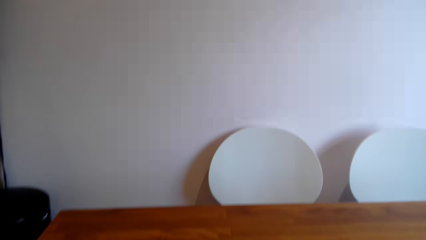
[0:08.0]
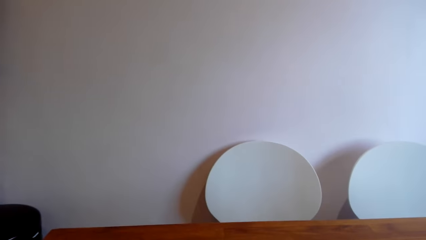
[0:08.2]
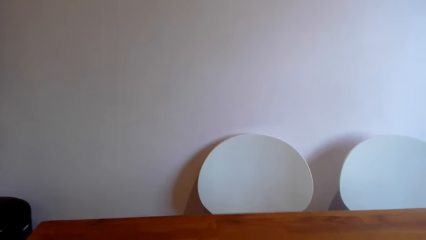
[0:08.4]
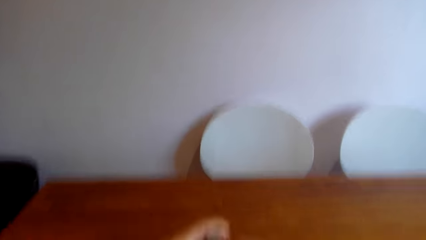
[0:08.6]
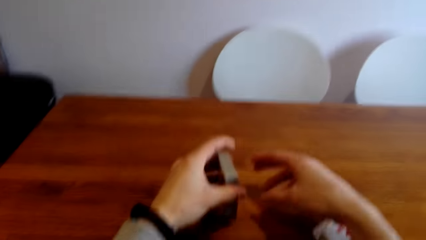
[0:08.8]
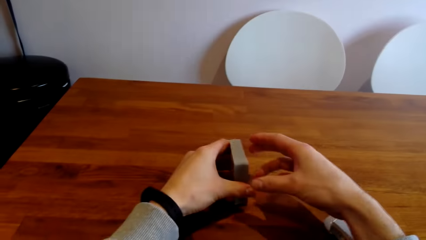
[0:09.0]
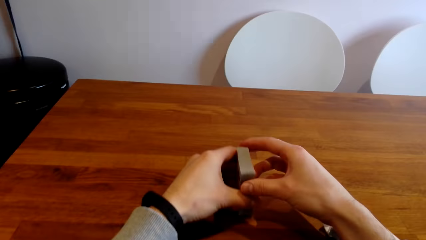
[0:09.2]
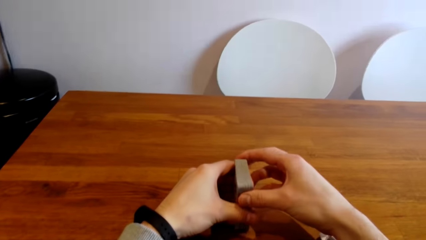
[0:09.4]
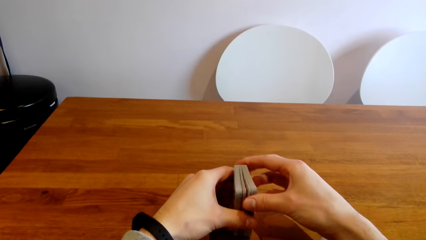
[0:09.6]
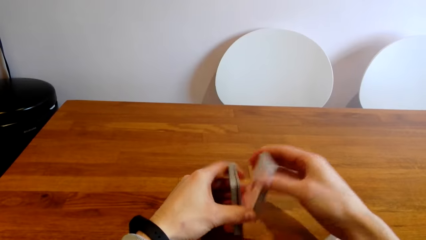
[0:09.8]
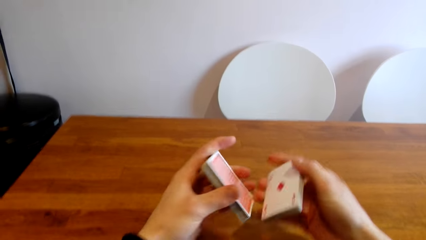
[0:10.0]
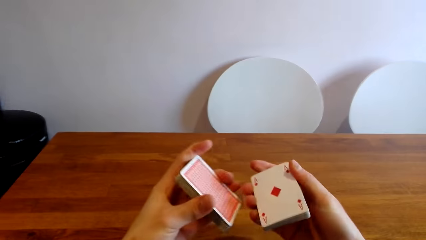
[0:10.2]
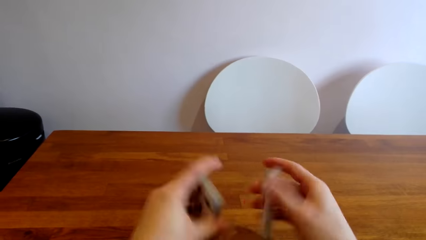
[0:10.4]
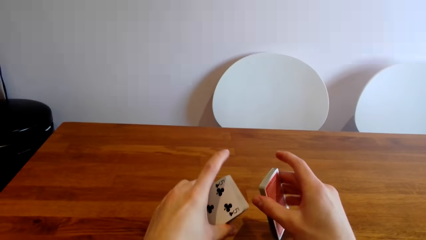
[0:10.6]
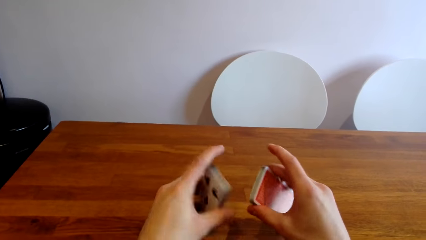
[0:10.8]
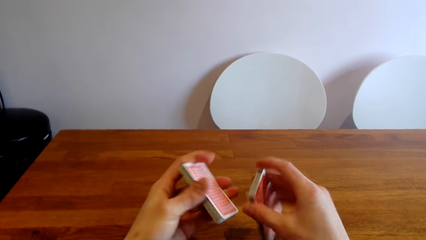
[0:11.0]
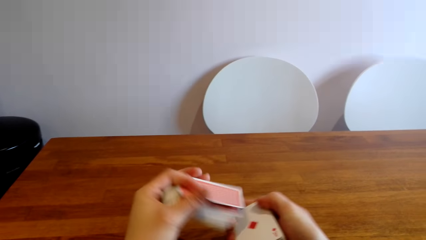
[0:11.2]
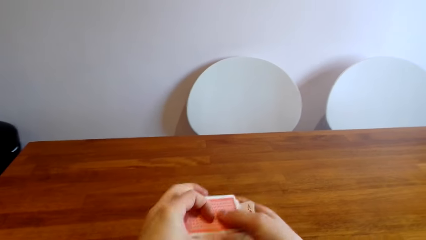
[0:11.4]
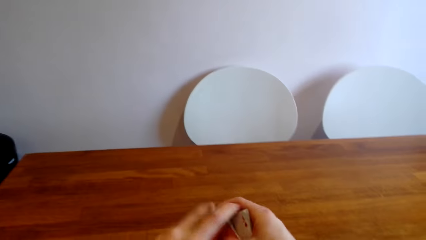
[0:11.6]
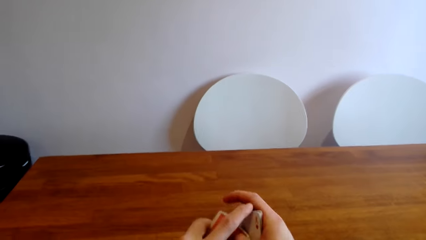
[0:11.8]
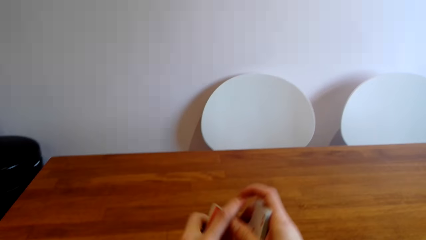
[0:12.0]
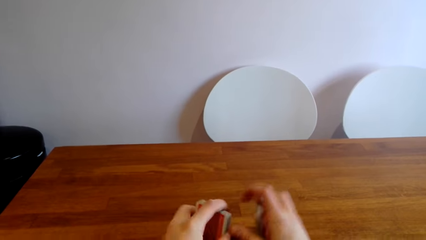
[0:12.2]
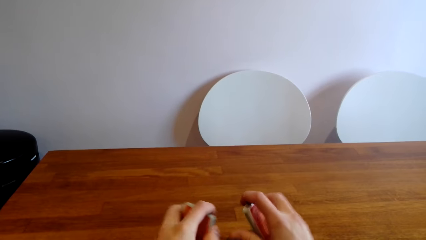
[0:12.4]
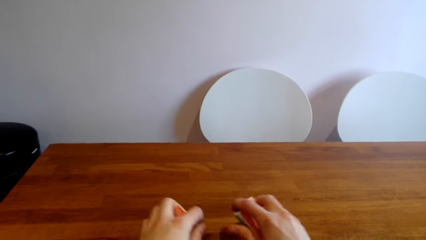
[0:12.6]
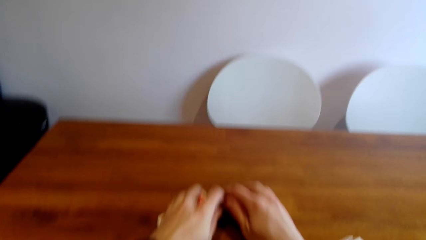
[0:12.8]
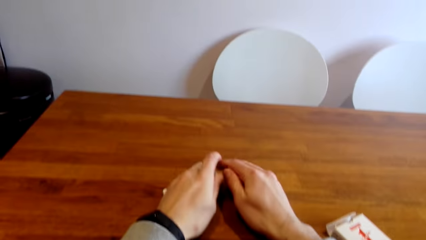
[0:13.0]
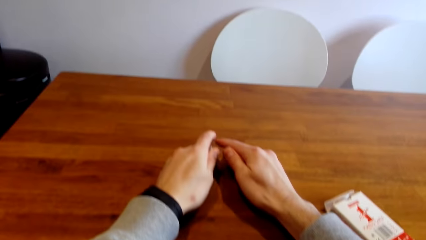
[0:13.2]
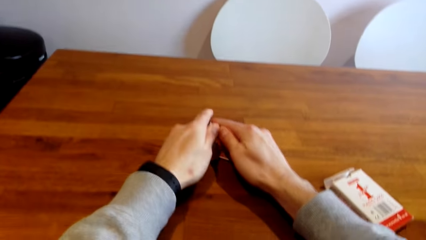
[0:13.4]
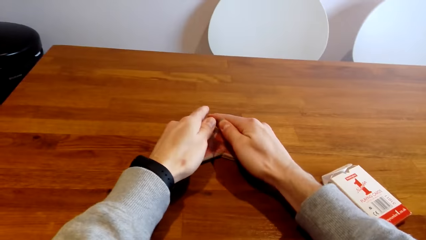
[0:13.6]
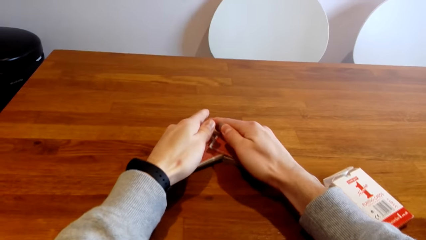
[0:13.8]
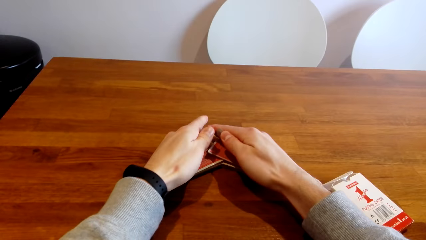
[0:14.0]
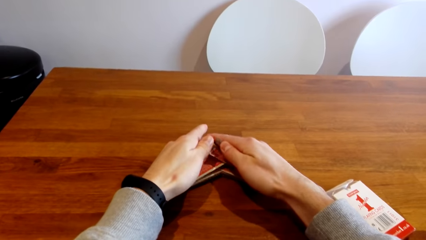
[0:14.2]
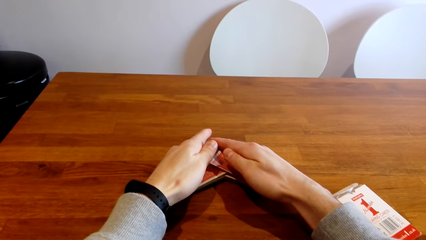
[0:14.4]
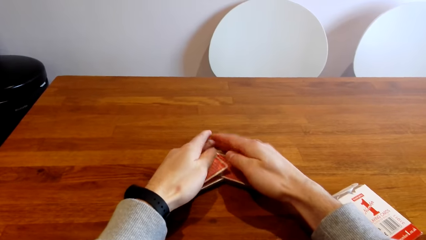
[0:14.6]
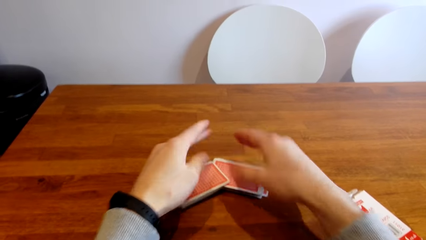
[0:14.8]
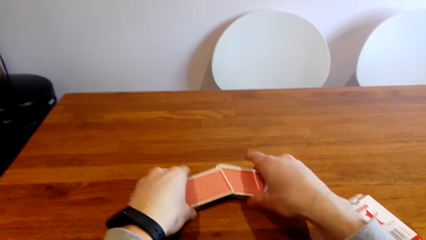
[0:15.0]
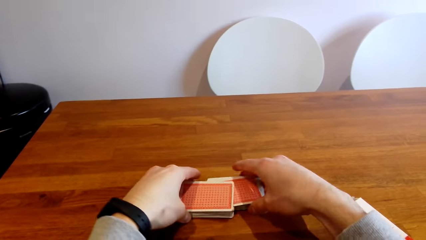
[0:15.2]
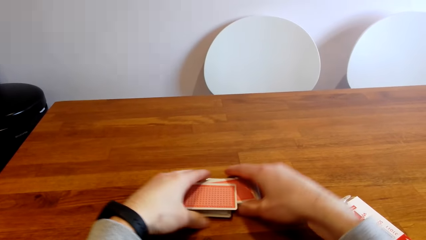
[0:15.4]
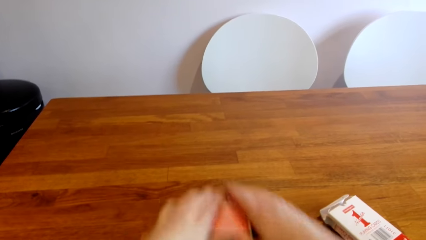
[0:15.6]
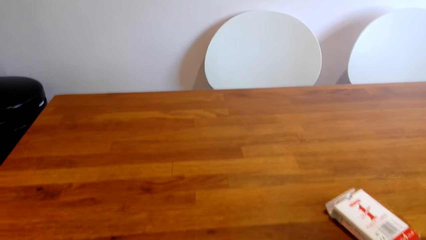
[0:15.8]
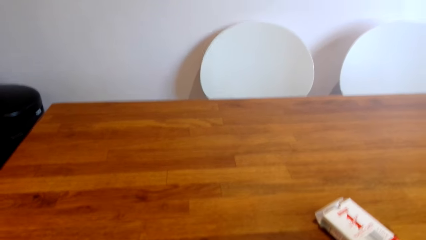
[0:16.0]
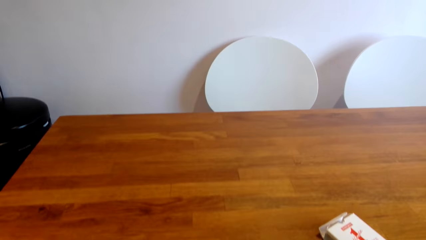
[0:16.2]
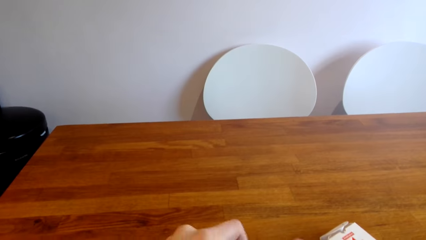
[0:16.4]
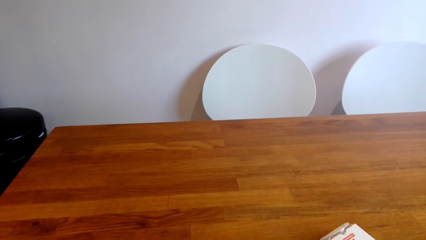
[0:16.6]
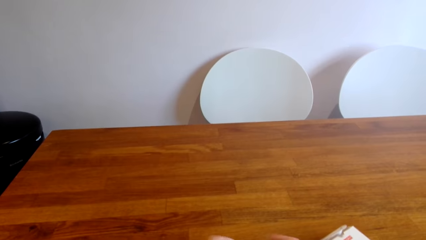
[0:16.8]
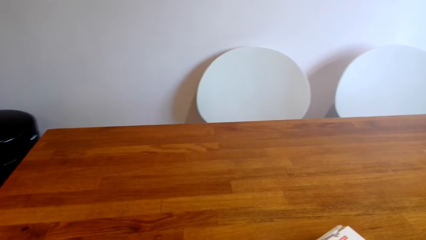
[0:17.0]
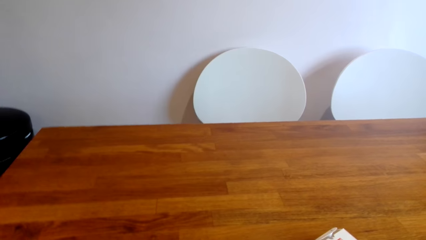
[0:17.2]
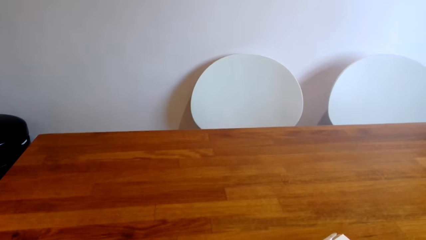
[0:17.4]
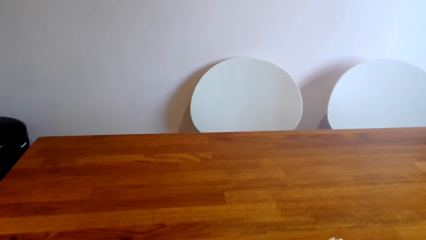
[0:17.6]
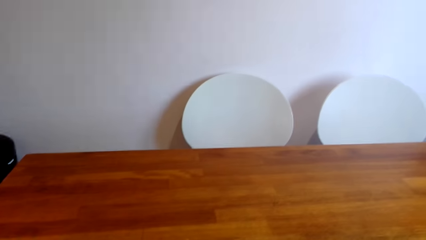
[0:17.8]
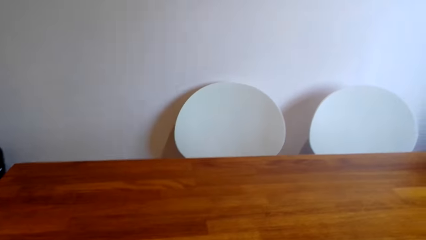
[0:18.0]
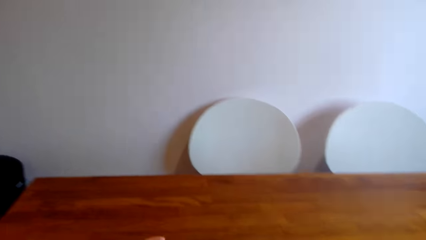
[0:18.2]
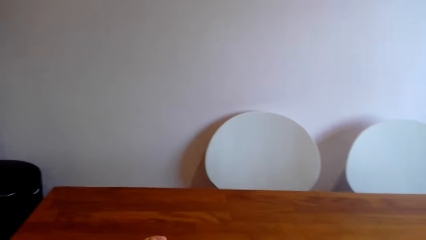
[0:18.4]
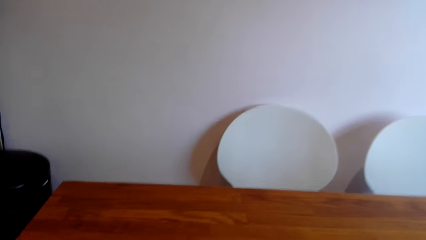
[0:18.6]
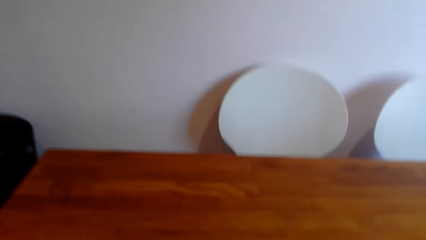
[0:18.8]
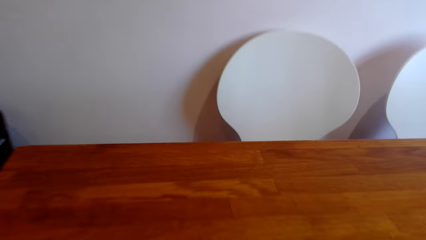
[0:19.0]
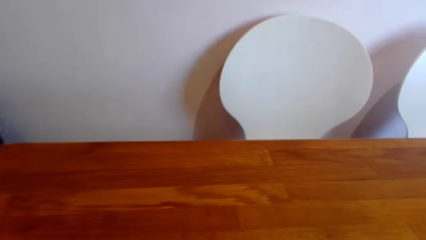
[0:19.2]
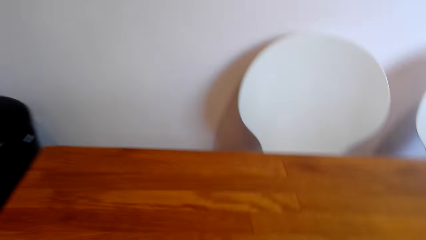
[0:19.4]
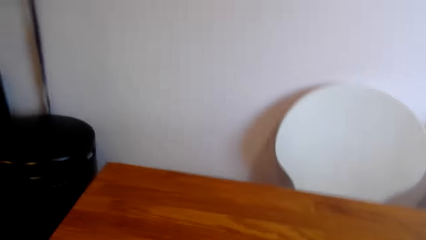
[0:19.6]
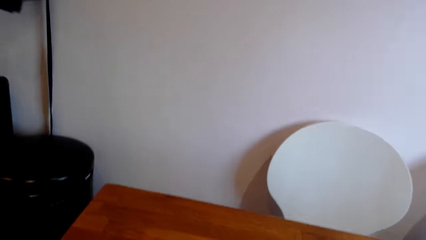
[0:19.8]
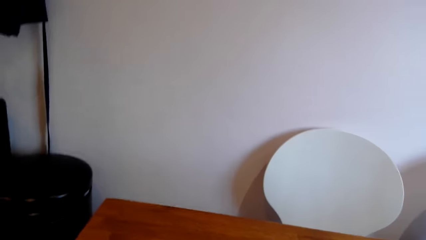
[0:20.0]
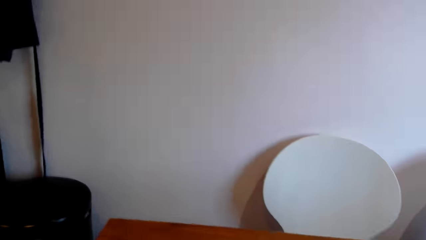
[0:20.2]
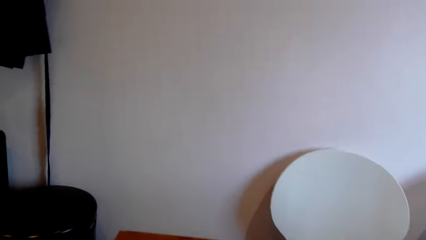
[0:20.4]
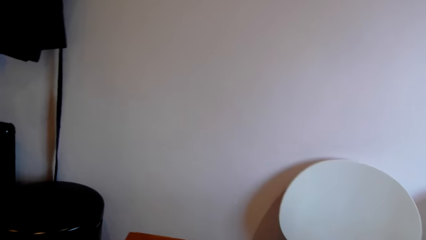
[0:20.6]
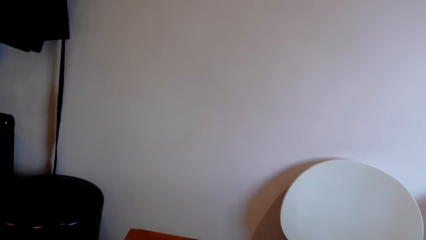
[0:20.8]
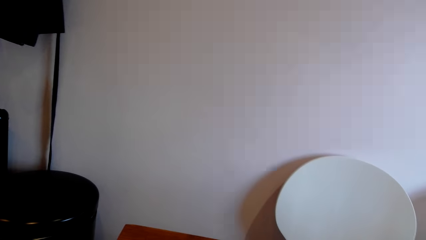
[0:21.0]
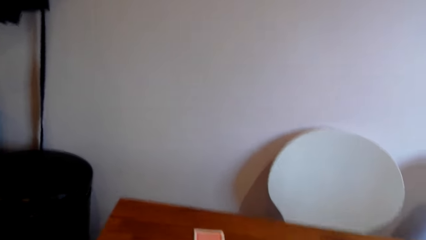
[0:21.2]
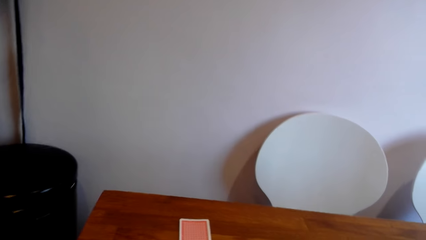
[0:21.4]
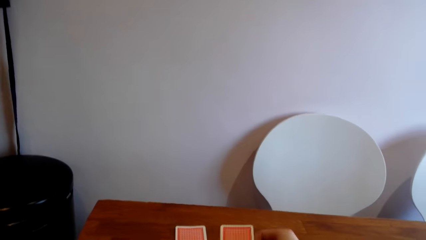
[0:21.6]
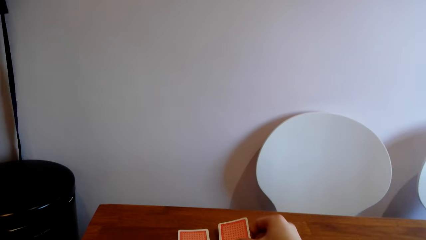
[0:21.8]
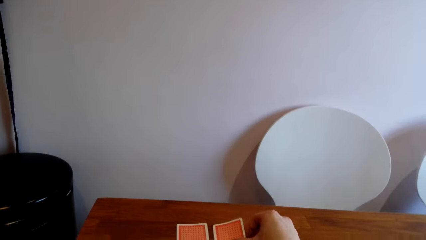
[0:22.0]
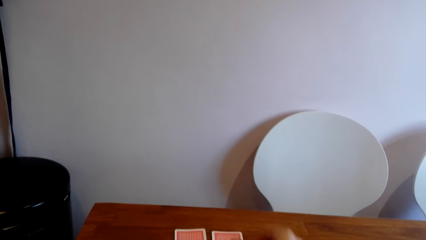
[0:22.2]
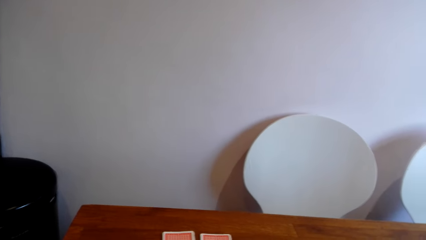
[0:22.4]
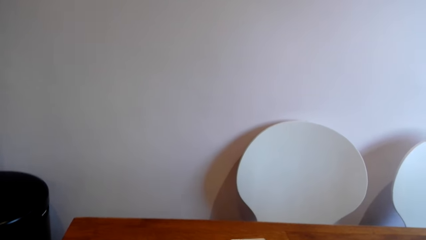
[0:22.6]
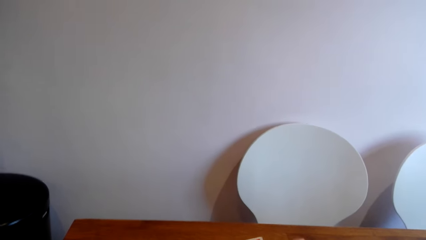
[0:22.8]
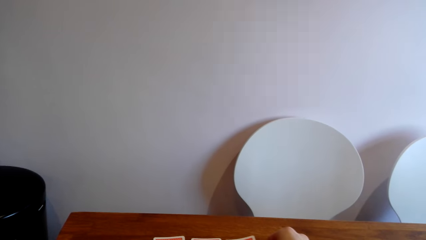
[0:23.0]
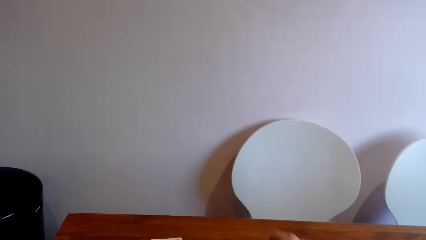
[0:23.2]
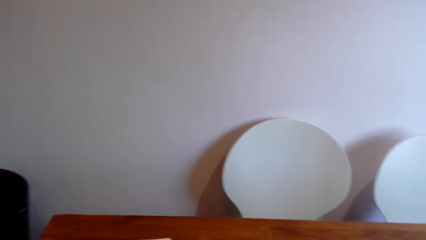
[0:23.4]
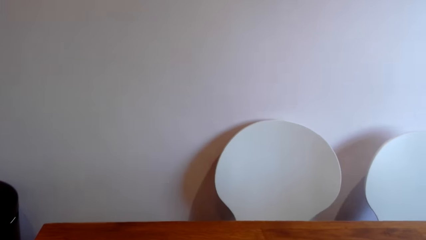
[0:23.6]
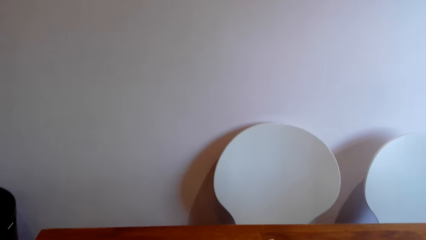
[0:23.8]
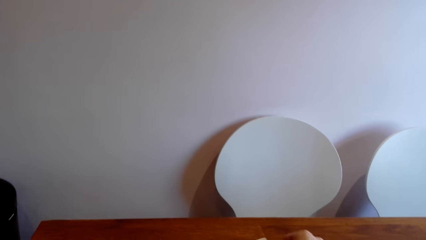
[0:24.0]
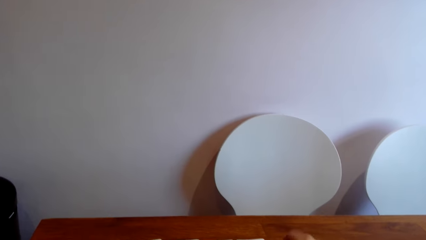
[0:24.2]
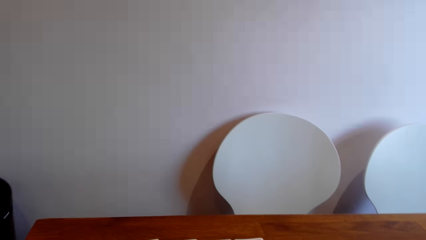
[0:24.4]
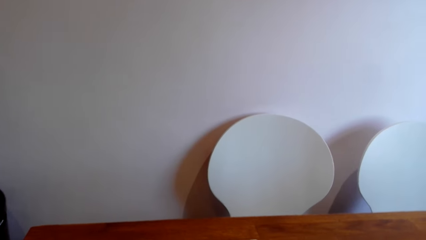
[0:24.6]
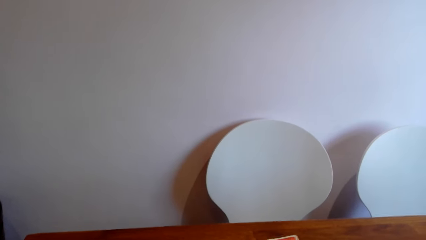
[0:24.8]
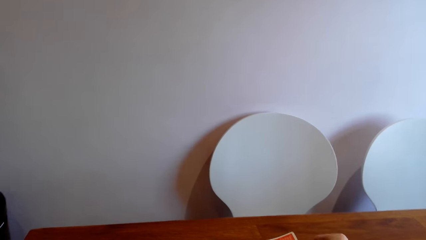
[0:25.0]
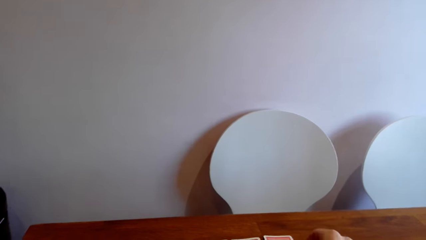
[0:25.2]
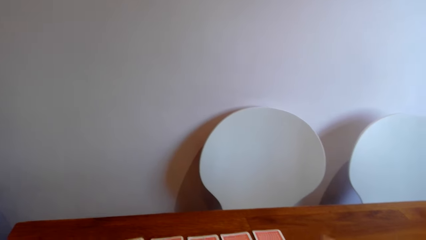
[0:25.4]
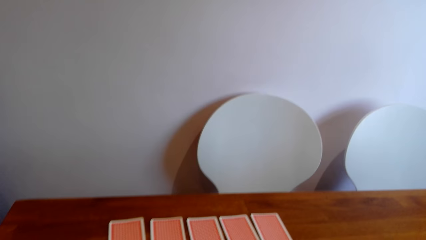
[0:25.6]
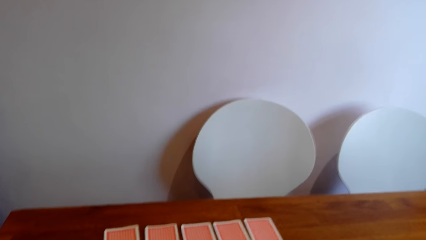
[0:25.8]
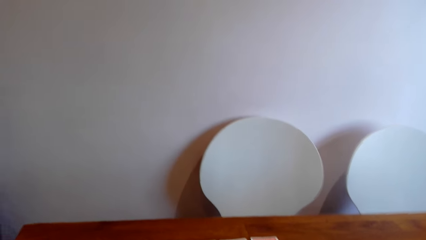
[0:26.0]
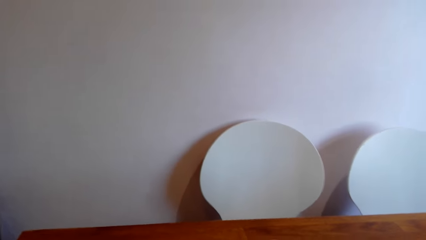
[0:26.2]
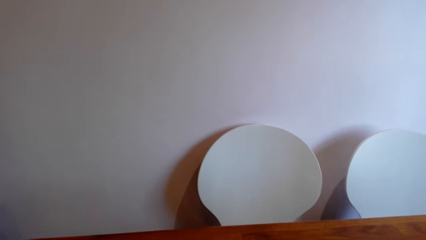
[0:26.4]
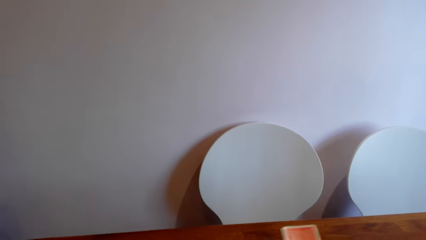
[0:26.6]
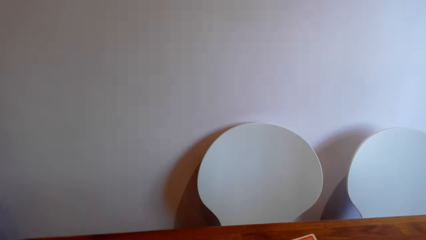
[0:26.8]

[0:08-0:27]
The camera wearer holds playing cards. They shuffle the cards. They place the playing cards on the table. They pick the cards and hit the cards on the table. They put a card on the table repeatedly.
